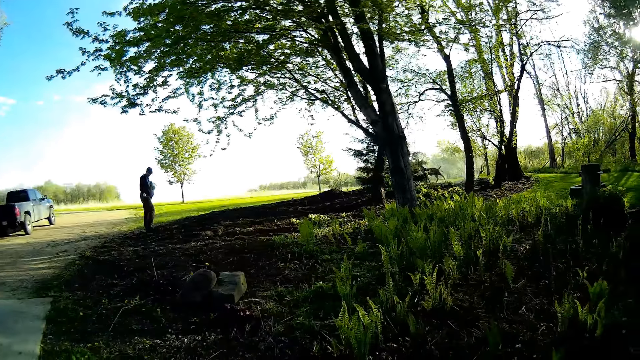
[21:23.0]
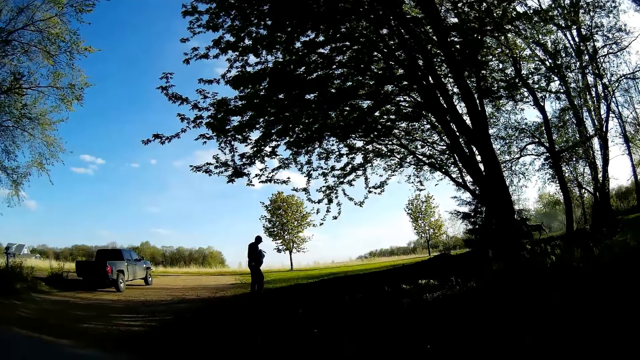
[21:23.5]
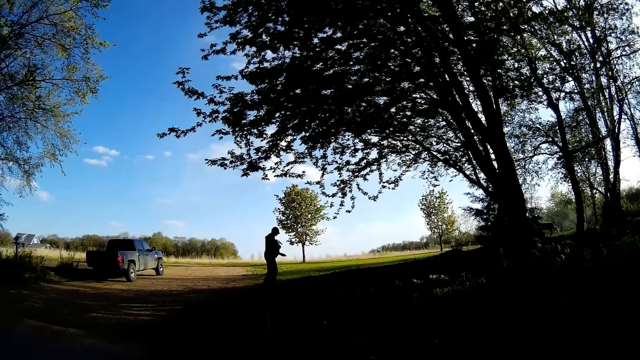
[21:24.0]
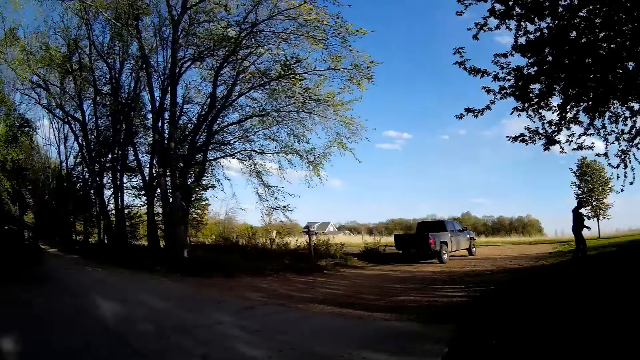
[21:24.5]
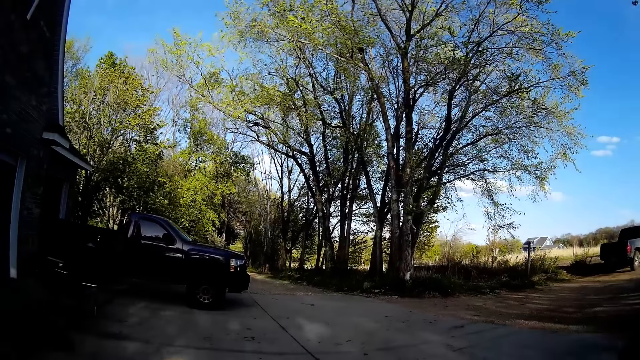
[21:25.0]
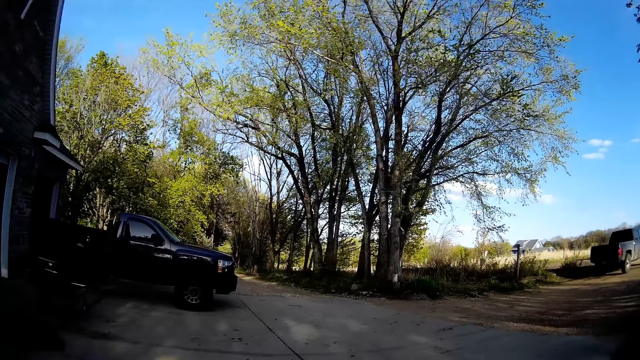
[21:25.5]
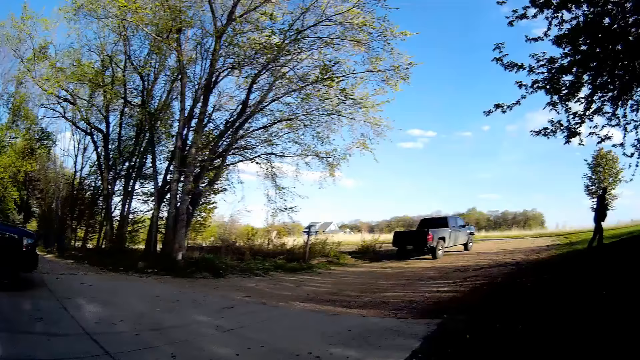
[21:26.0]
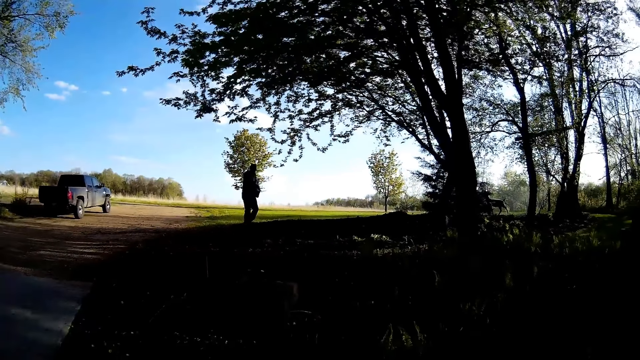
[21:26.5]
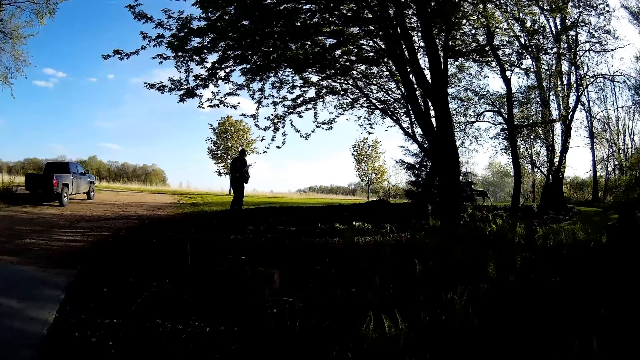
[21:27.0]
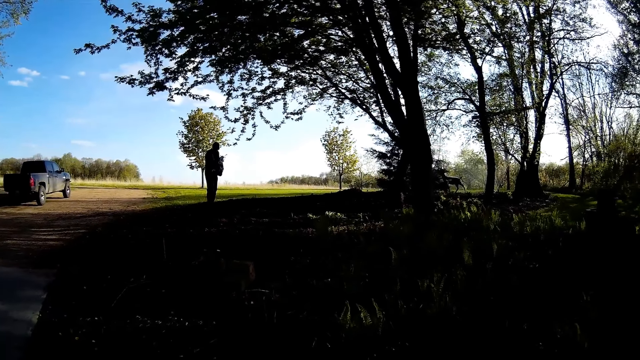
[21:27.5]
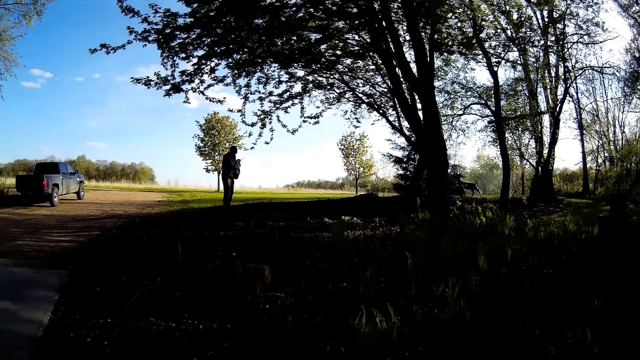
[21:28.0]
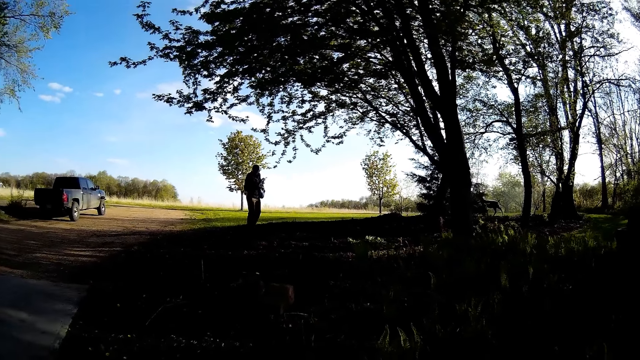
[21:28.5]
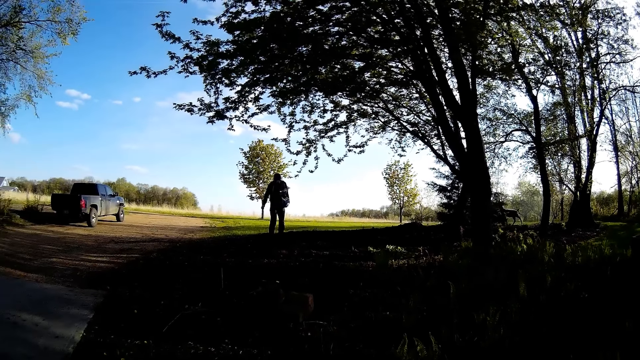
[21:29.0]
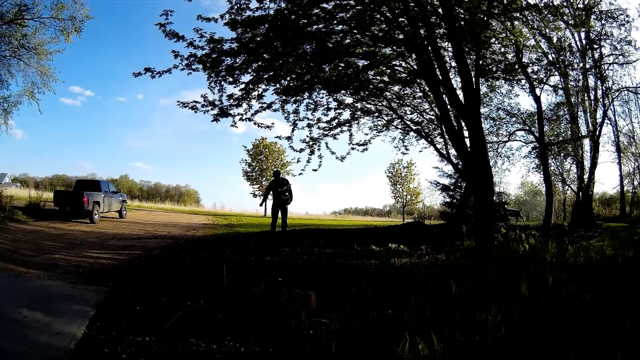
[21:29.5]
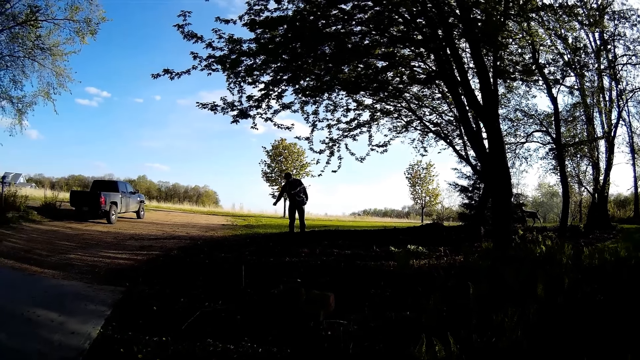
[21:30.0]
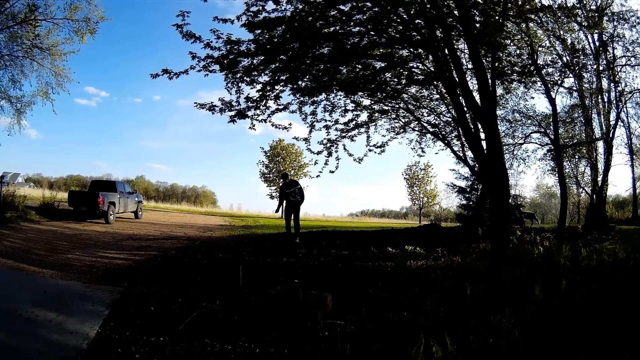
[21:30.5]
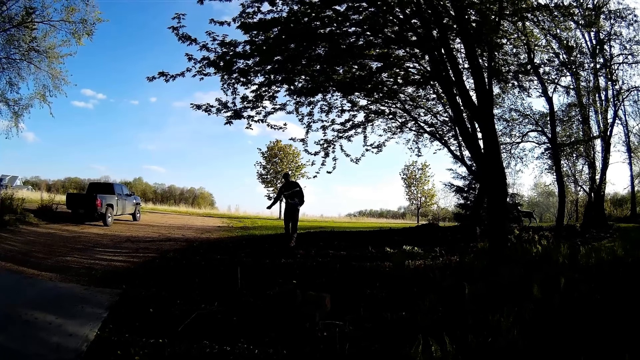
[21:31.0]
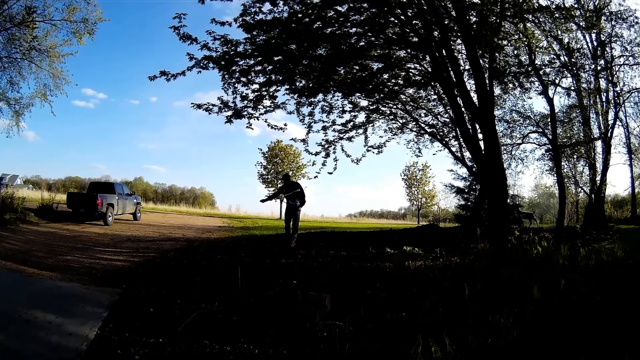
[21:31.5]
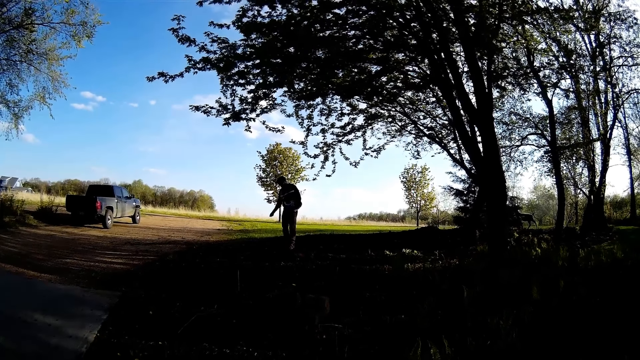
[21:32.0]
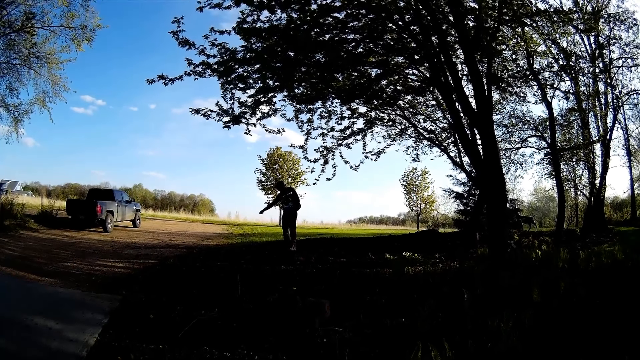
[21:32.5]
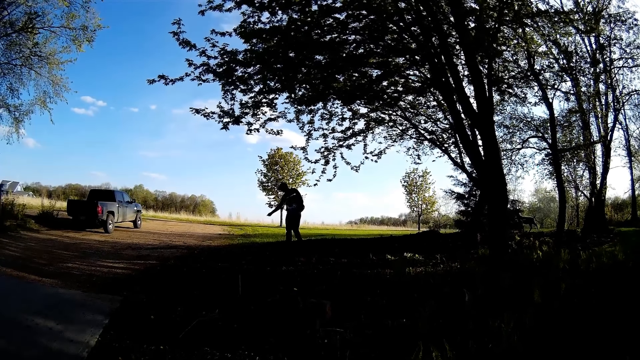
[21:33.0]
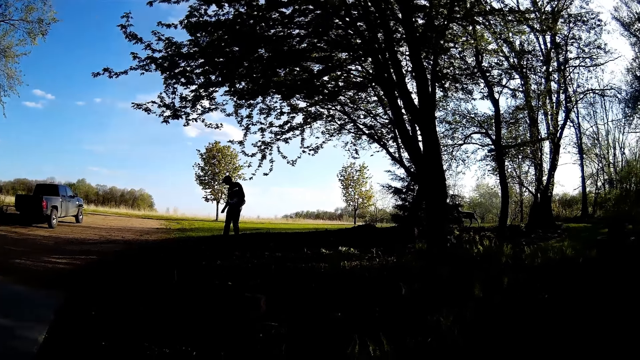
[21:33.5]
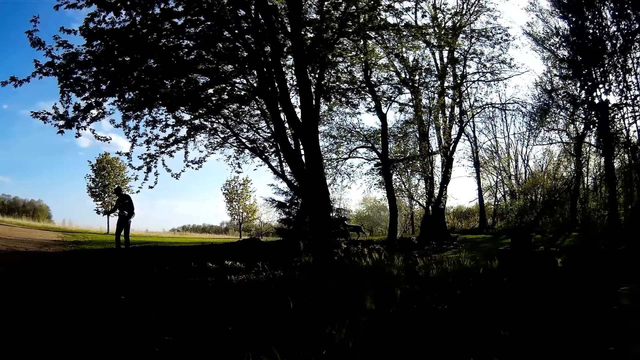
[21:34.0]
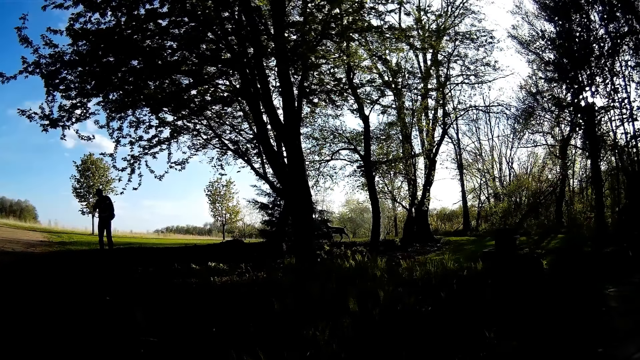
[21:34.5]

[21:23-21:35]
The camera wearer looks around. A man throws seeds on the ground.

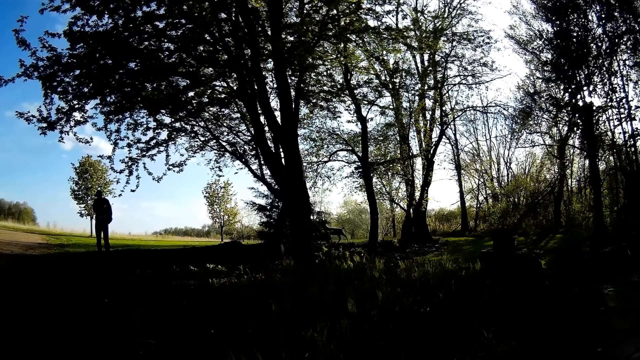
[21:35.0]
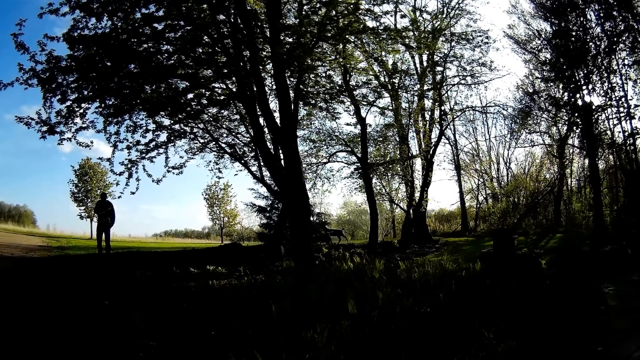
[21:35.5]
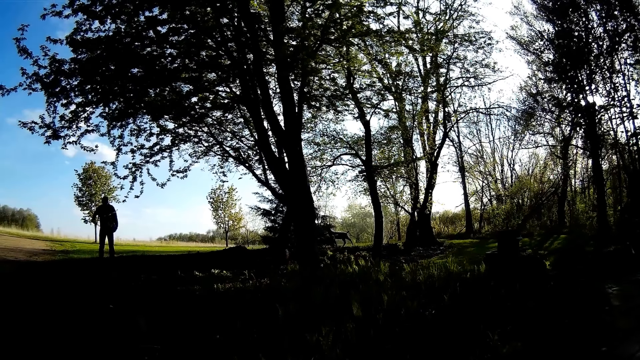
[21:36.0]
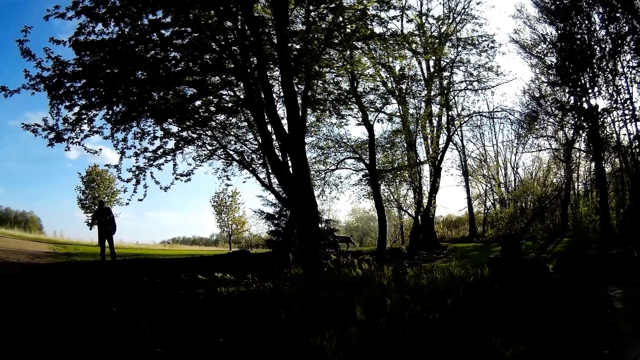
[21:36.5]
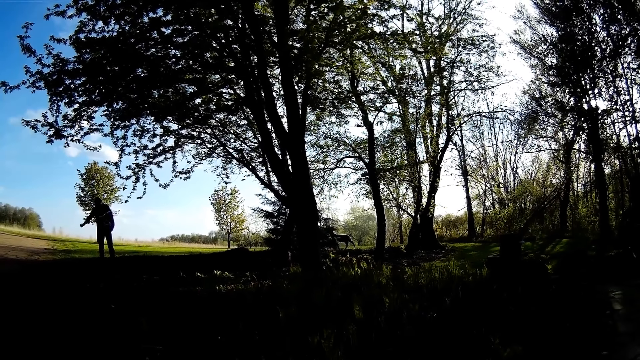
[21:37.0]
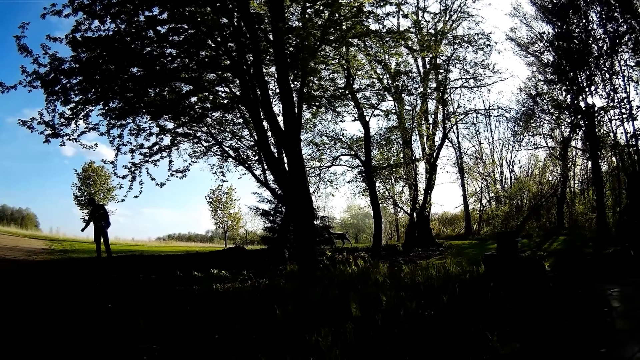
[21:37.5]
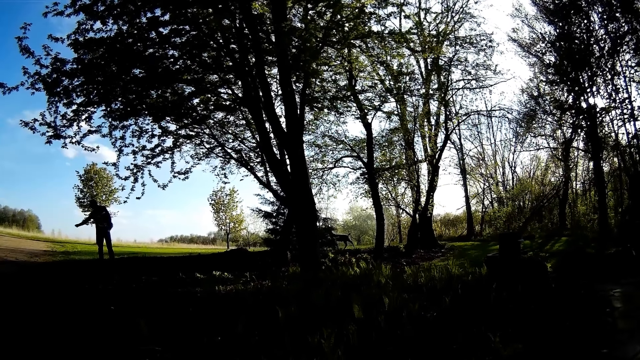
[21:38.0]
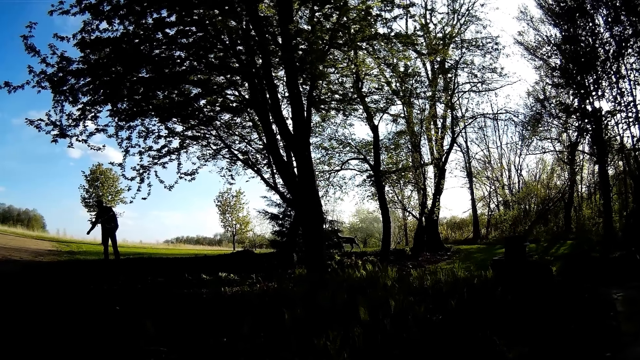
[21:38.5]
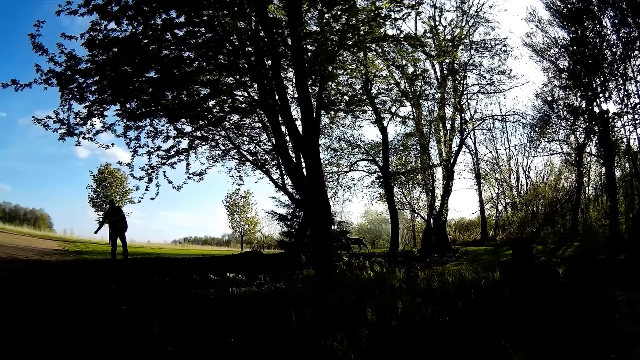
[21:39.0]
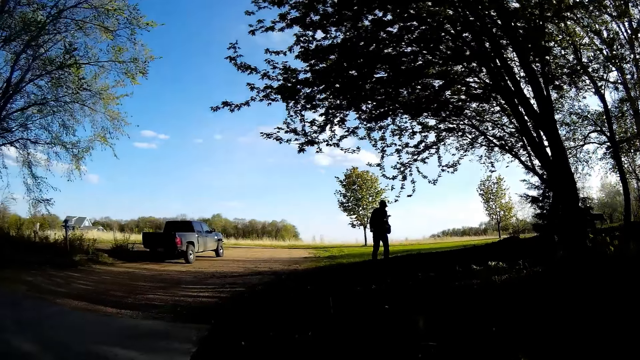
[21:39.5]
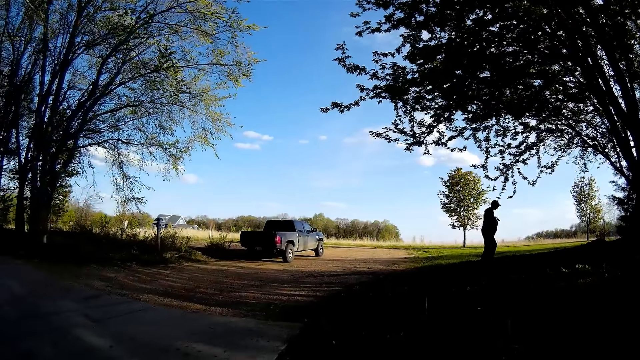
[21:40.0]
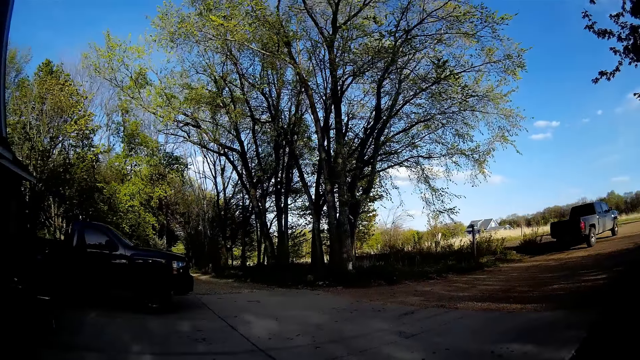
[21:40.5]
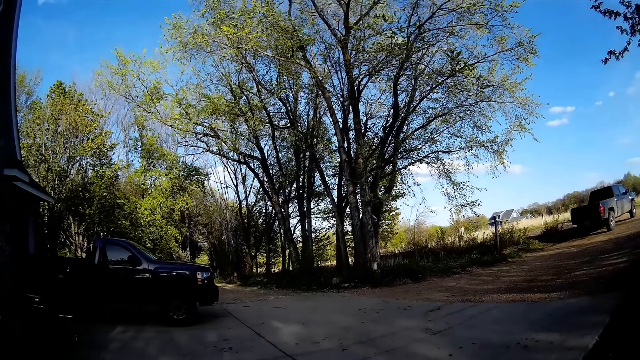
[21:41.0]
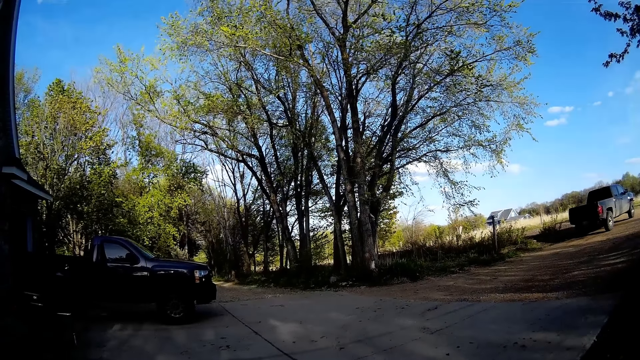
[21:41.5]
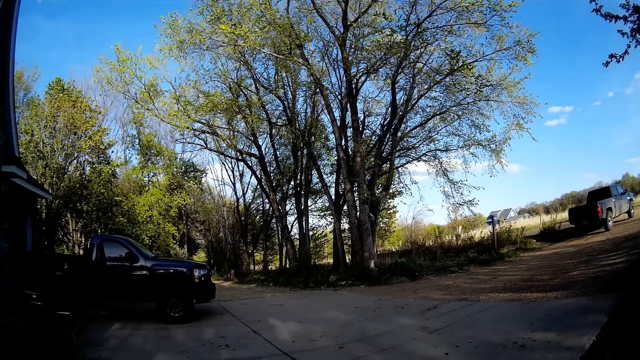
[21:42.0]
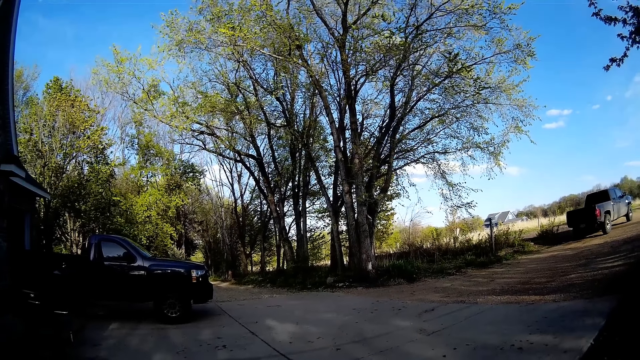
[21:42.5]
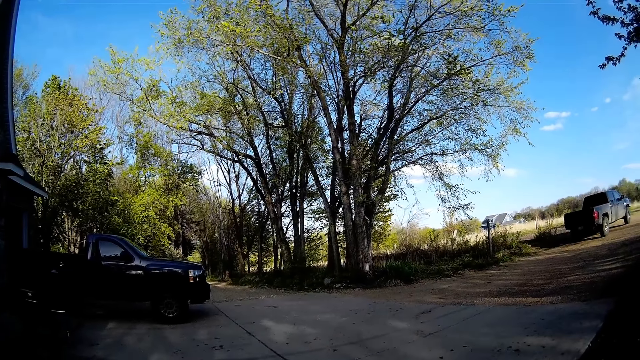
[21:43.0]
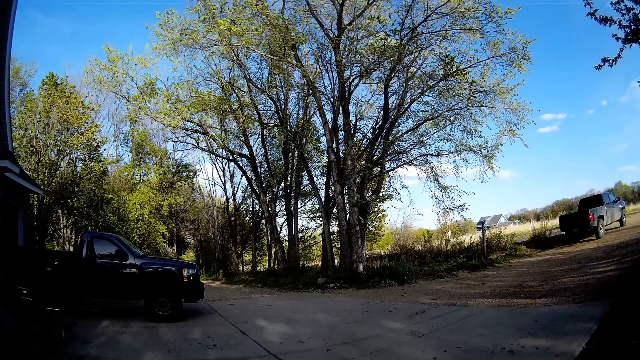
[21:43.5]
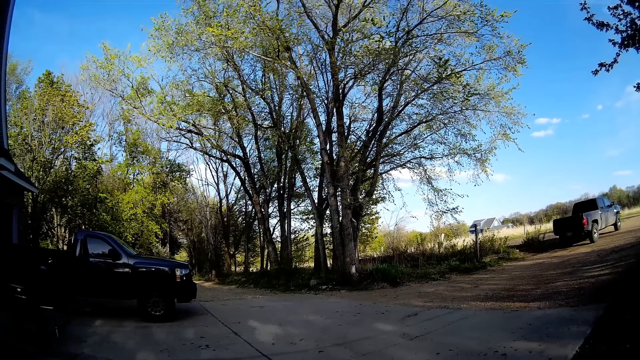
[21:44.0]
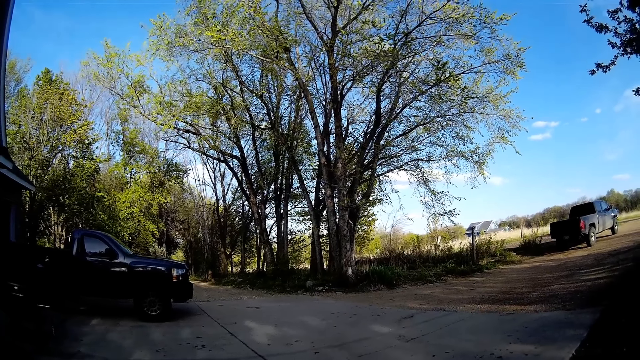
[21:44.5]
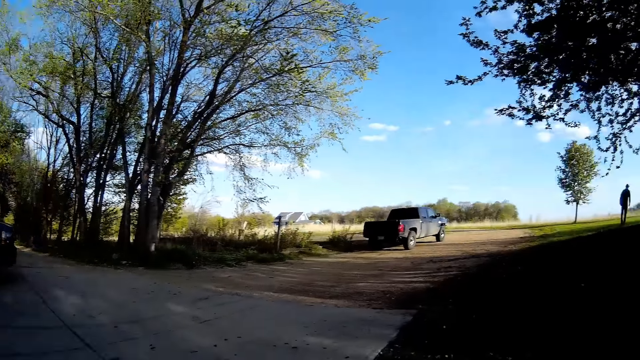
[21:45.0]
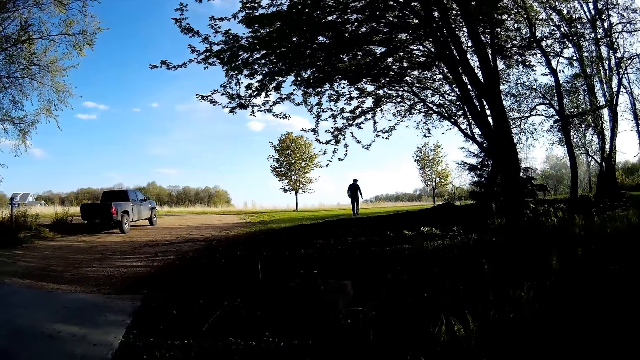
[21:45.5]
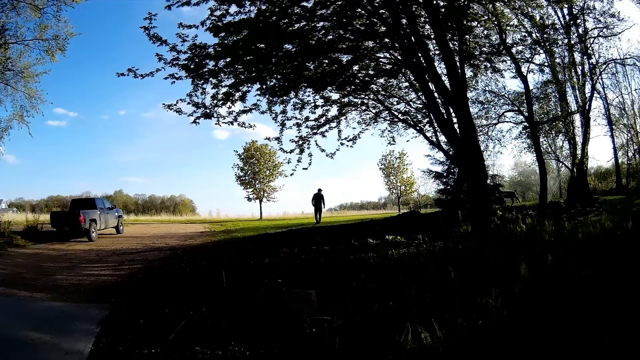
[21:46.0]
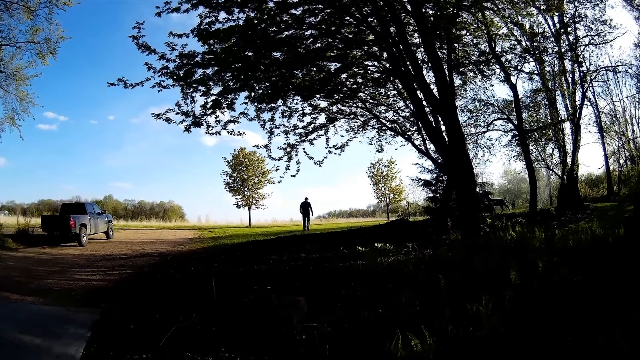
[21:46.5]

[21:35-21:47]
The camera wearer looks around.
